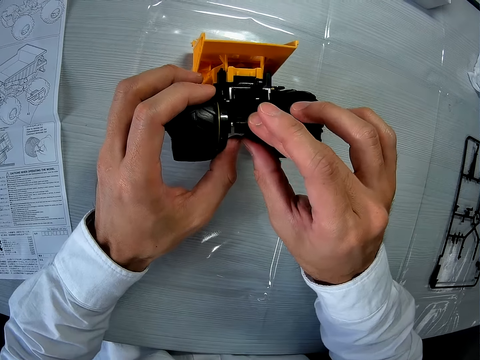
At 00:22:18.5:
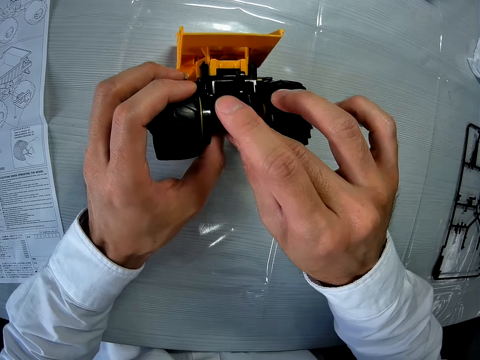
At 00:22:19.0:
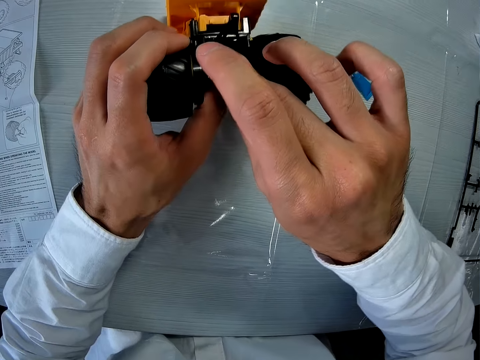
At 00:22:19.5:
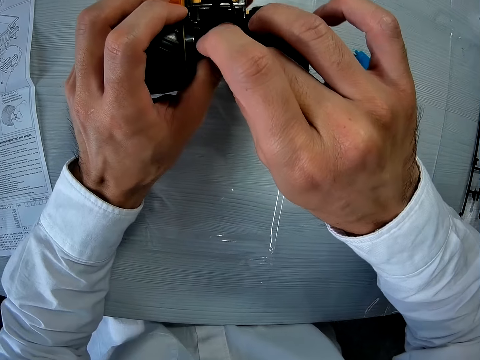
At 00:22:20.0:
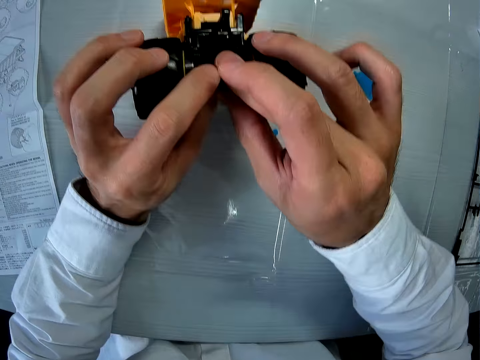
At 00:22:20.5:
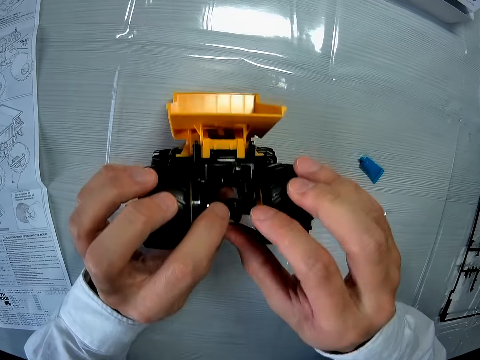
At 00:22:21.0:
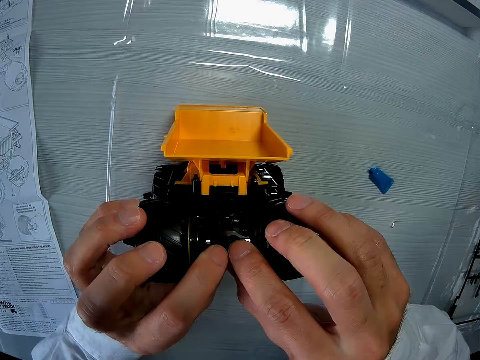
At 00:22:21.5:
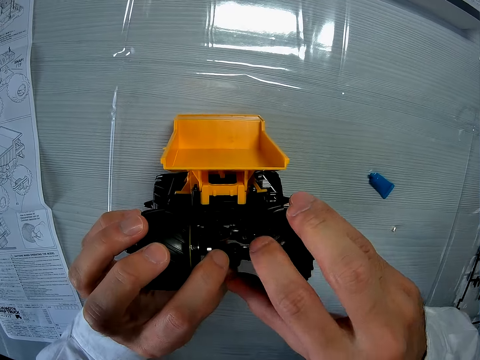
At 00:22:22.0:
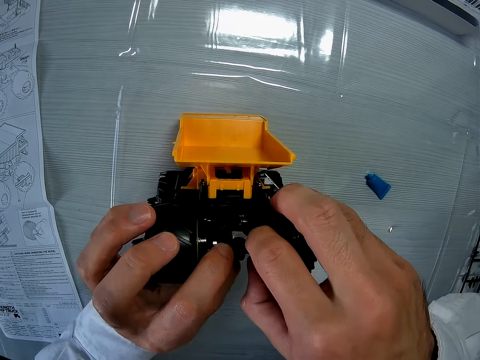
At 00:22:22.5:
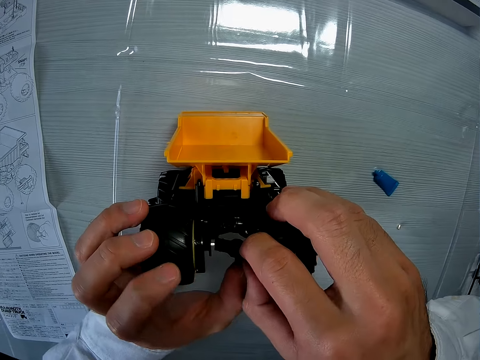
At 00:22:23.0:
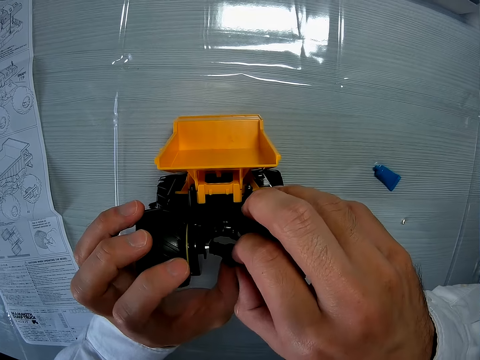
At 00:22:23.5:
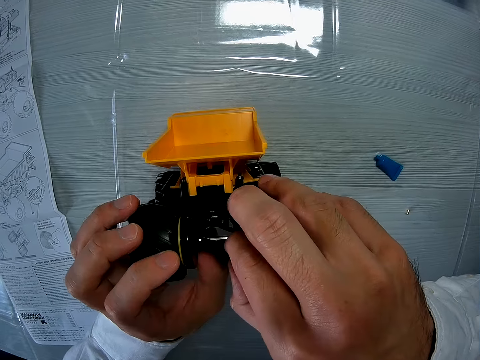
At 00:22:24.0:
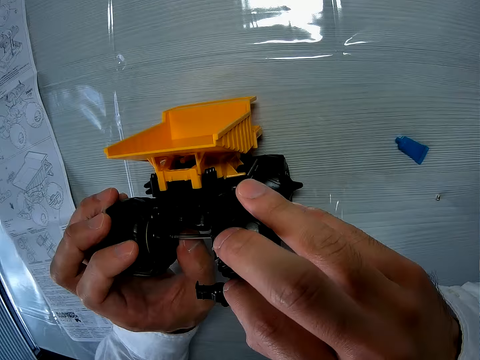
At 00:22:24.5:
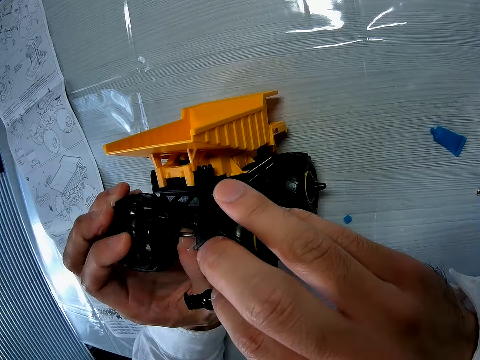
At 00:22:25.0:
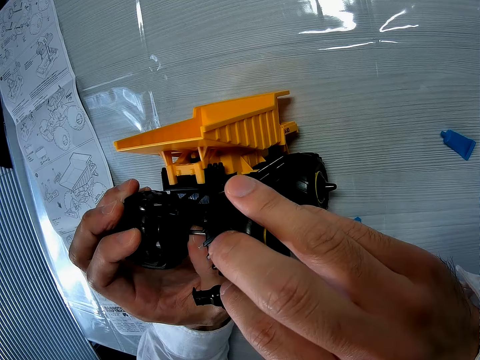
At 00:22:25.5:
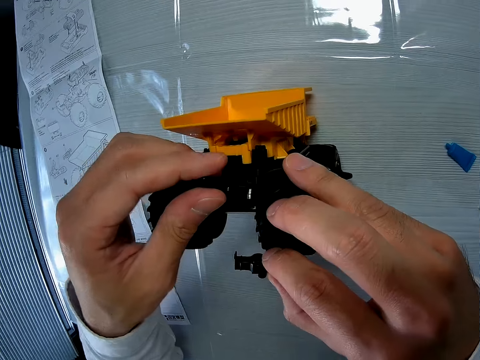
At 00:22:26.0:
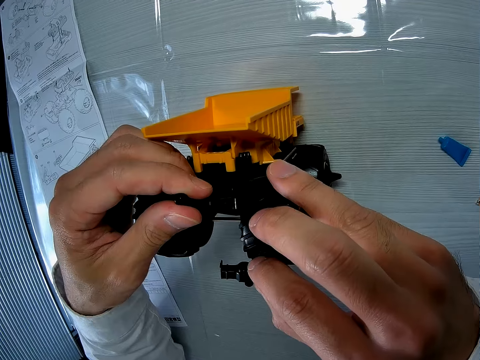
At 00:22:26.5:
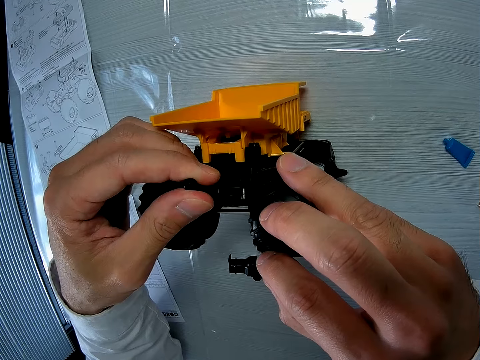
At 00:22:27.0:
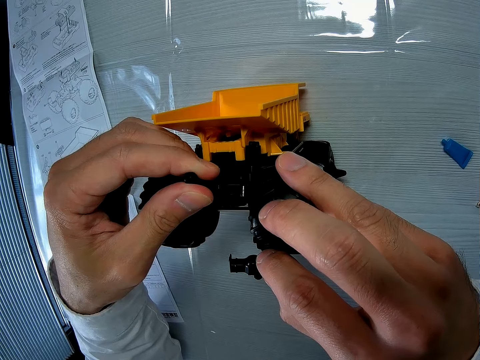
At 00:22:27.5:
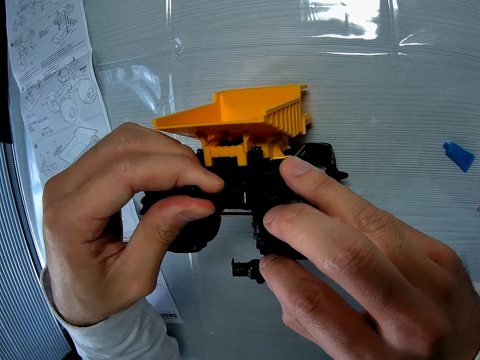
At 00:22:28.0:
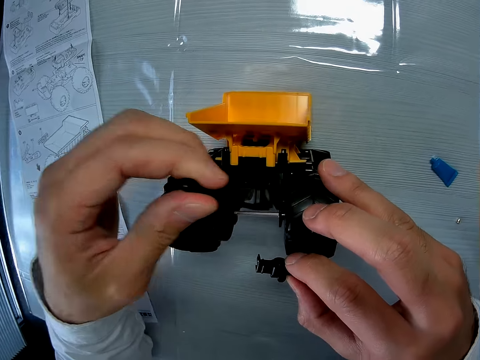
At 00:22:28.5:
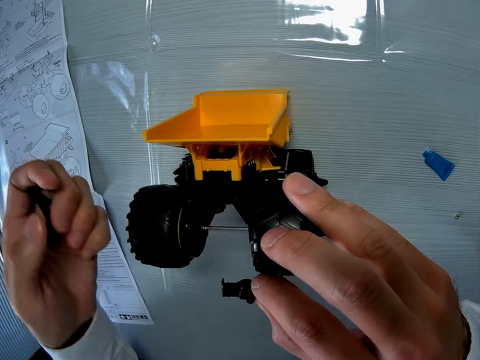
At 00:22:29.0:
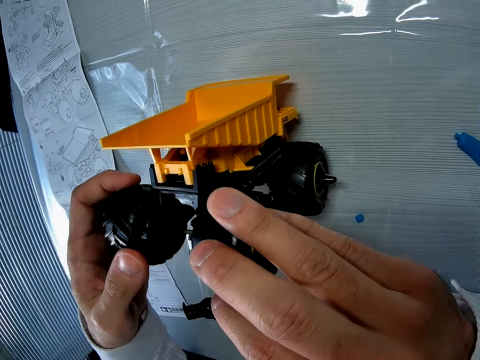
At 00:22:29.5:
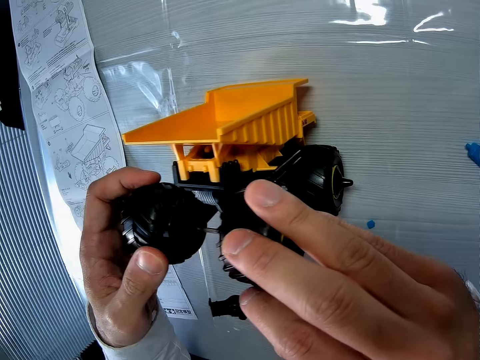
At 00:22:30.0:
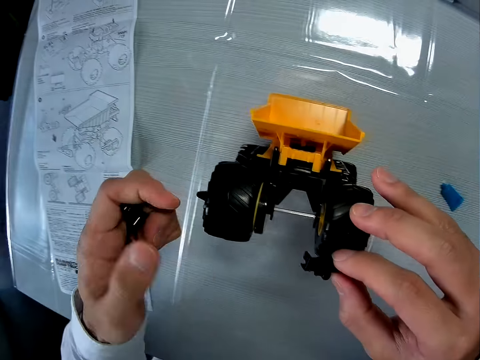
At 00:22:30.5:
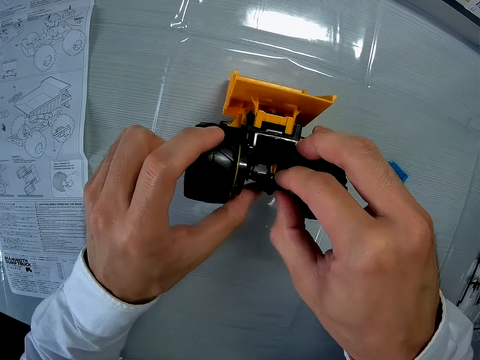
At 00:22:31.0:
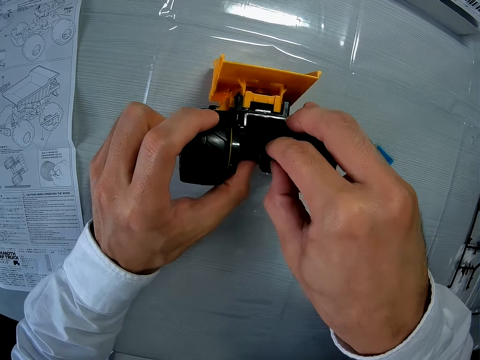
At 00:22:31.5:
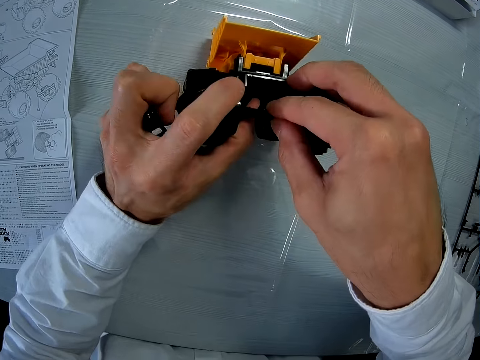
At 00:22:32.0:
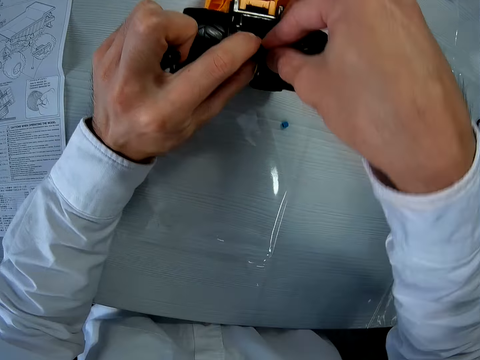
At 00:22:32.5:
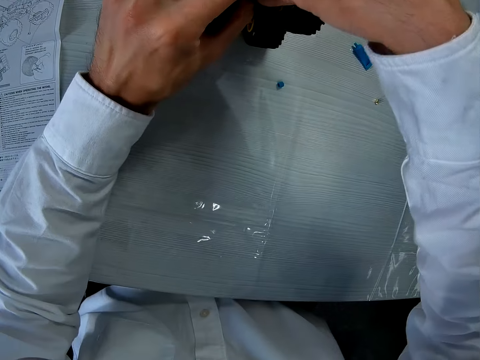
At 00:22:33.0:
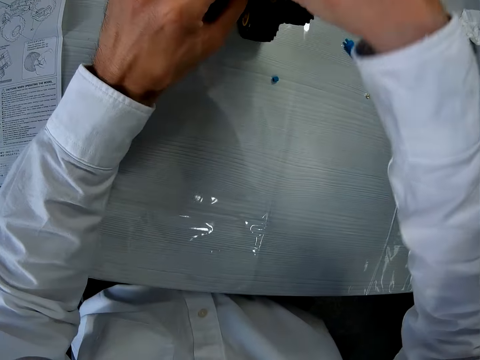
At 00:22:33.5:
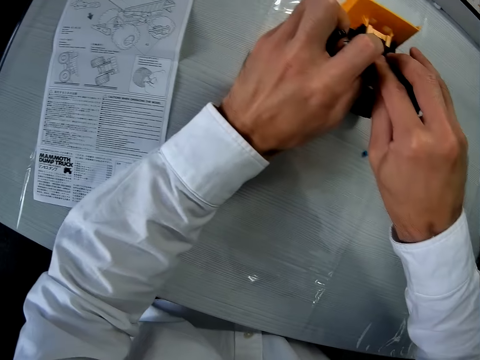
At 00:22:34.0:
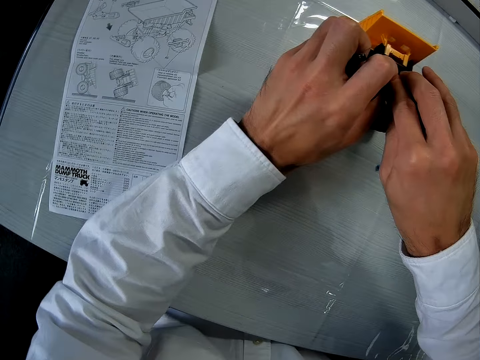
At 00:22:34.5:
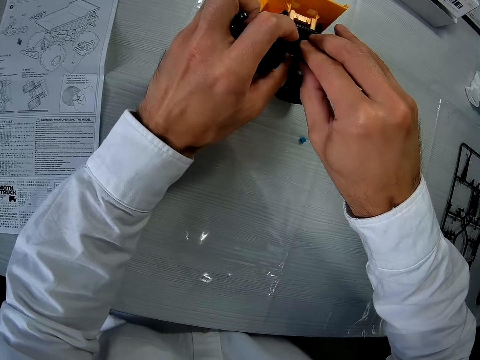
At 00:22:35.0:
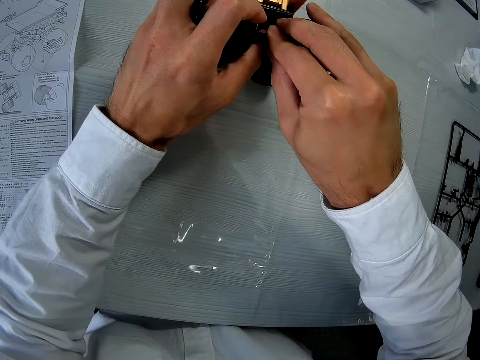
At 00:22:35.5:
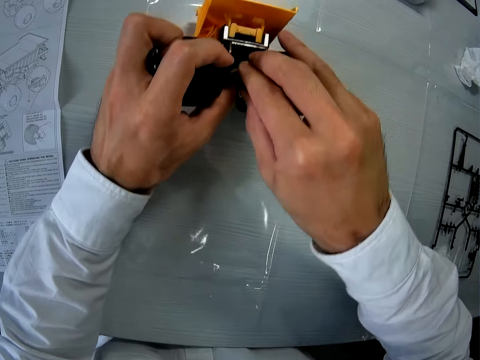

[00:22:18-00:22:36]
The camera wearer fixes something on the truck. He holds the piece in his right hand. He removes something from the truck. He takes out a piece from the toy car with his left hand. He fixes the piece in his right hand to the toy car.

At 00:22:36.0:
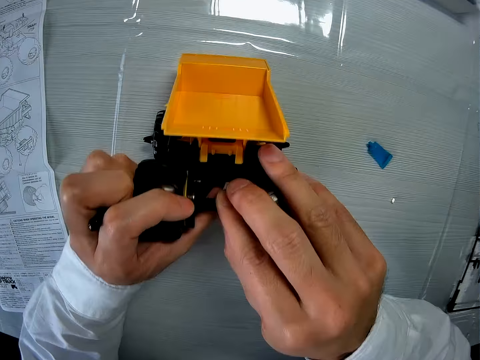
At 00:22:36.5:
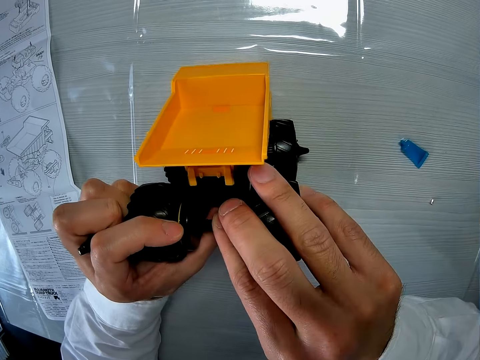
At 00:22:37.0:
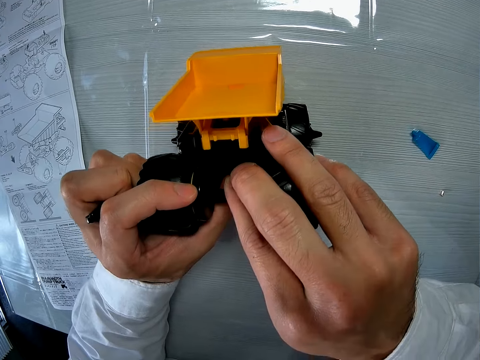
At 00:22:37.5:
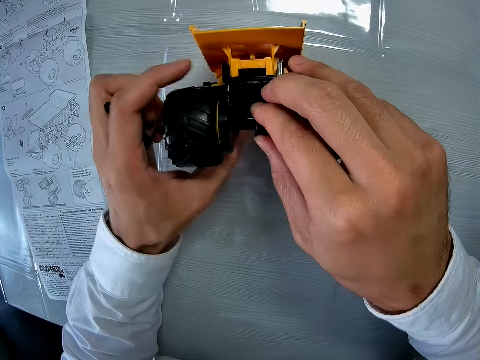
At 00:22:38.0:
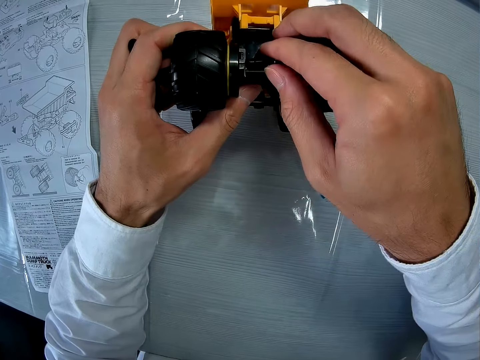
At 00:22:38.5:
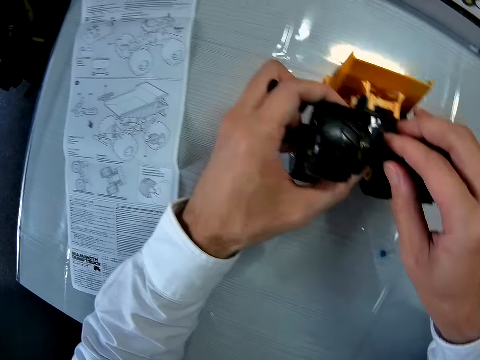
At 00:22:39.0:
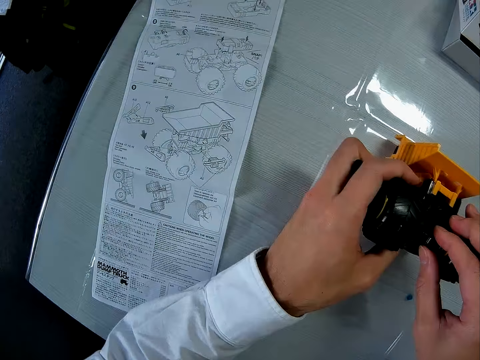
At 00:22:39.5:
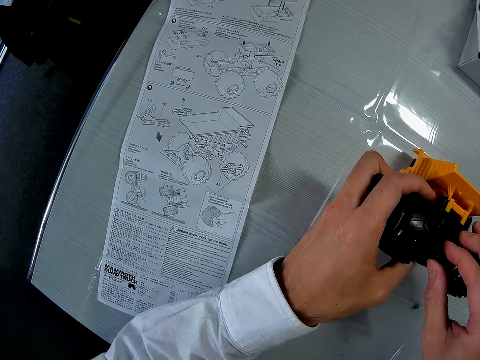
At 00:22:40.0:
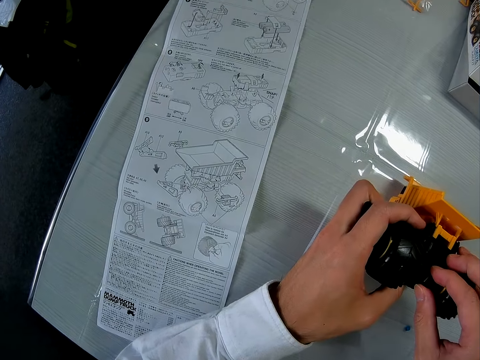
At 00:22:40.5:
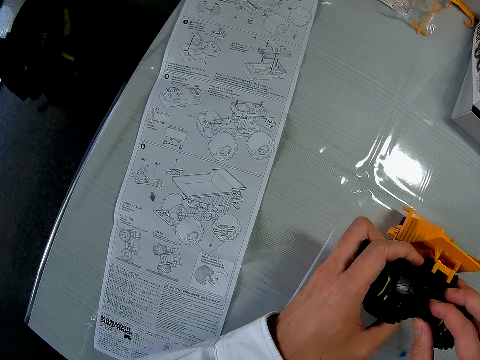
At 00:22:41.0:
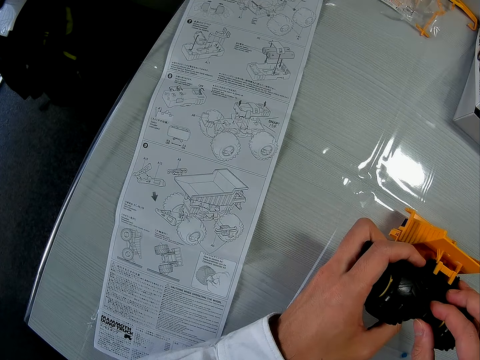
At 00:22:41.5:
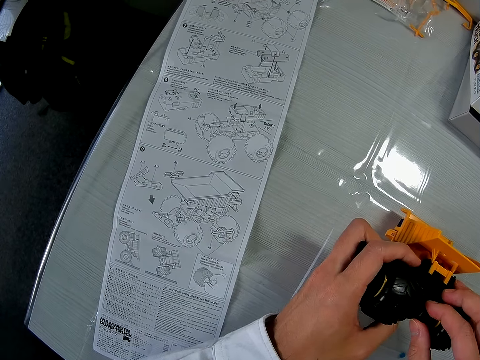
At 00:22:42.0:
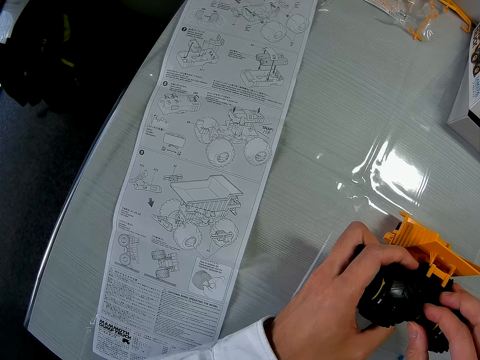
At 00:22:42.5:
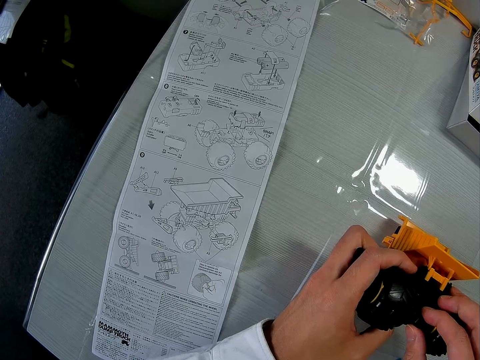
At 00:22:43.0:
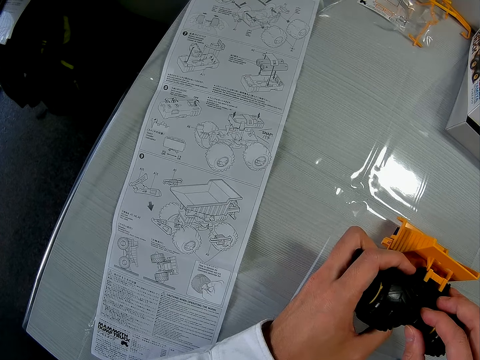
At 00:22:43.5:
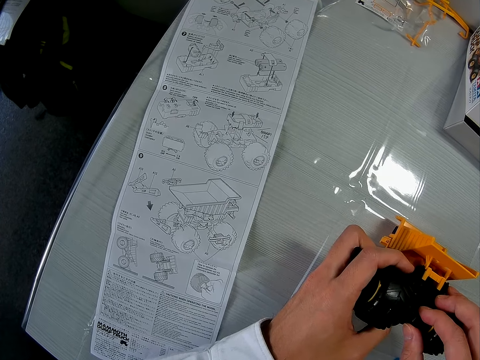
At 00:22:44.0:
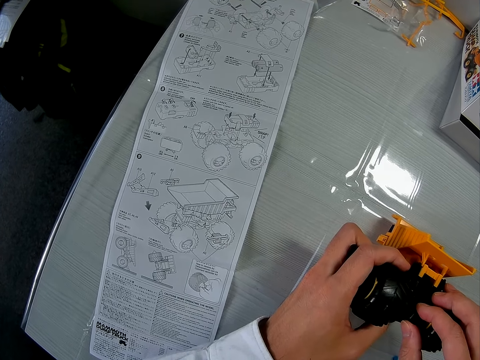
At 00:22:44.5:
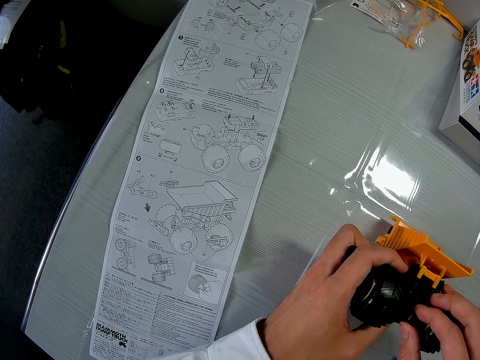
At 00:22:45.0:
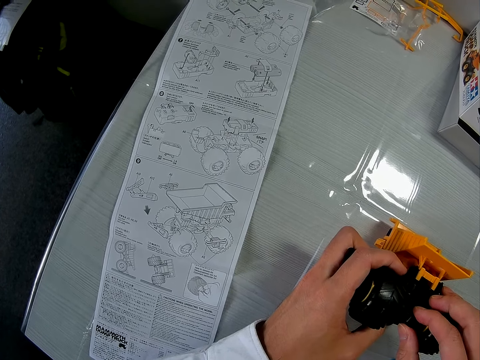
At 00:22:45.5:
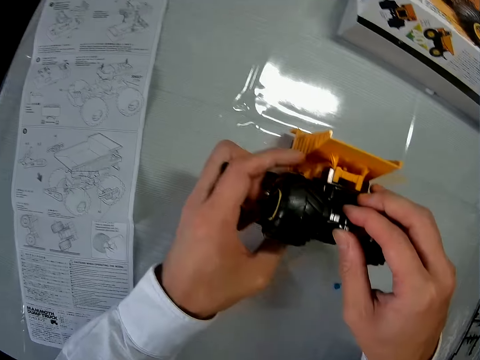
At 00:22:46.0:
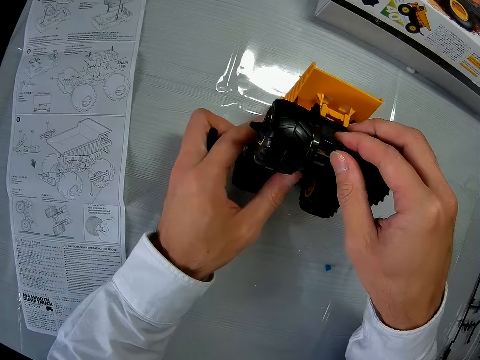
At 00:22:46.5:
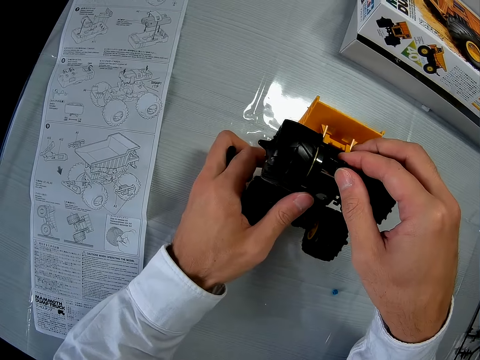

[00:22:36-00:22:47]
The camera wearer stares at the blueprint on the table.
